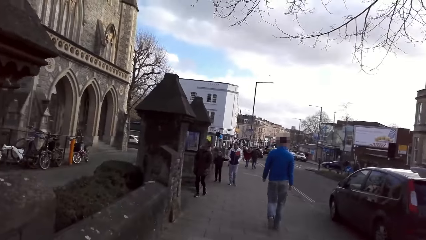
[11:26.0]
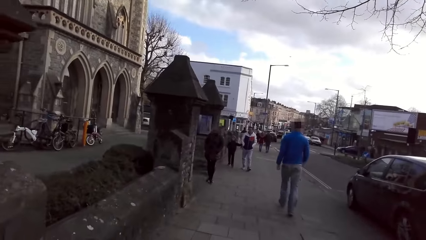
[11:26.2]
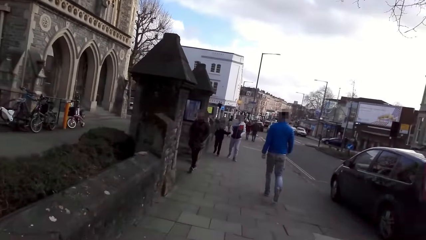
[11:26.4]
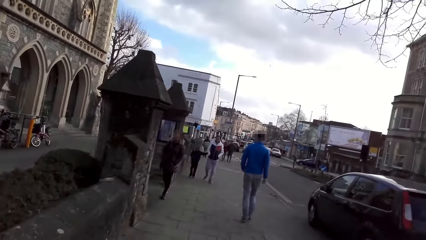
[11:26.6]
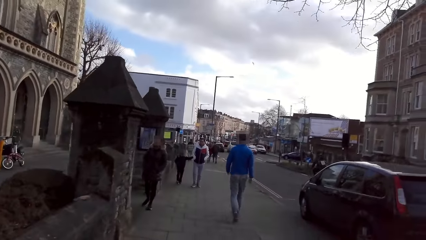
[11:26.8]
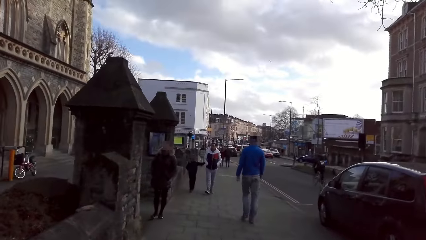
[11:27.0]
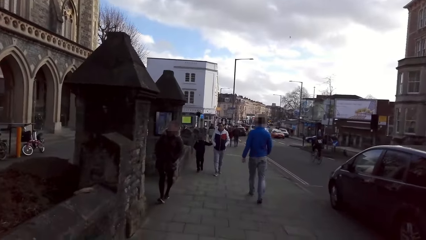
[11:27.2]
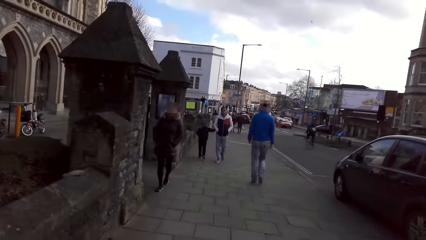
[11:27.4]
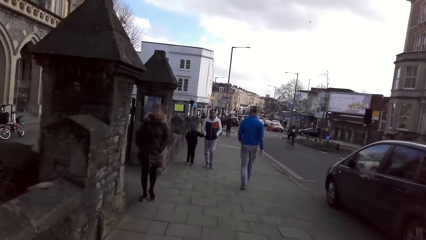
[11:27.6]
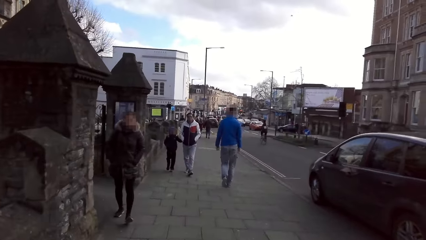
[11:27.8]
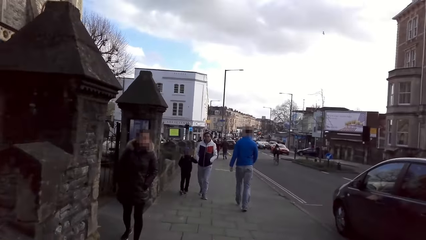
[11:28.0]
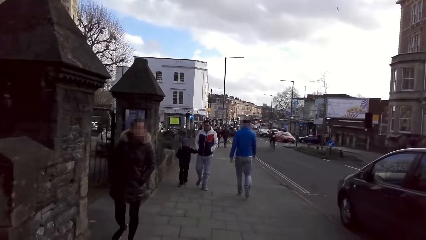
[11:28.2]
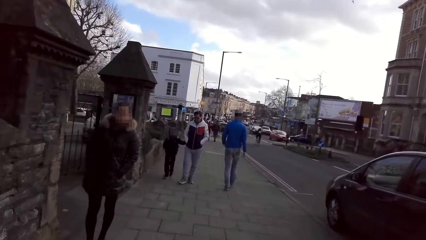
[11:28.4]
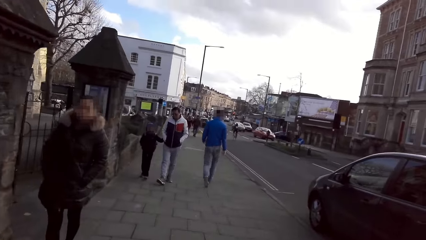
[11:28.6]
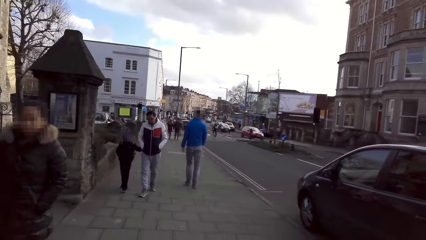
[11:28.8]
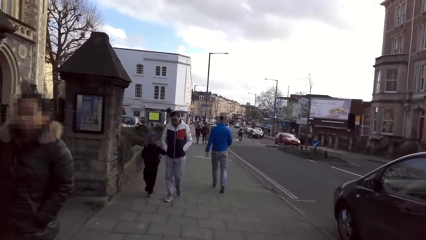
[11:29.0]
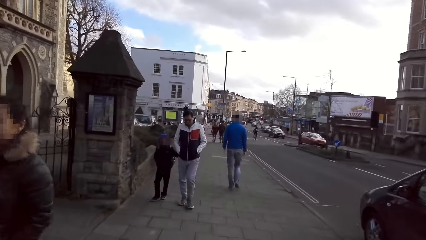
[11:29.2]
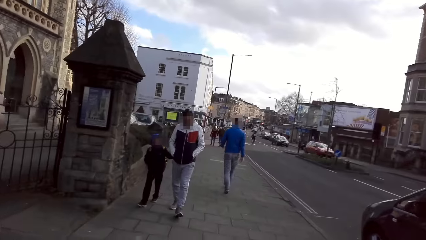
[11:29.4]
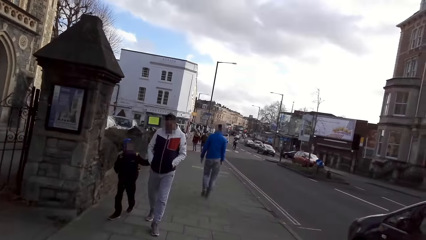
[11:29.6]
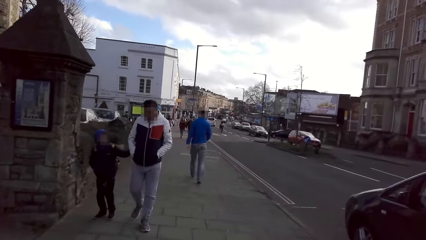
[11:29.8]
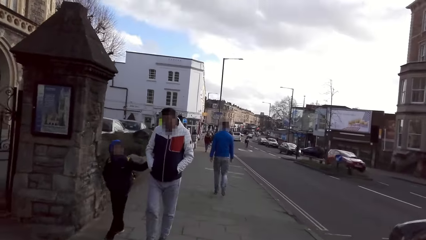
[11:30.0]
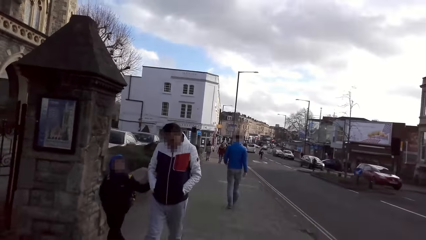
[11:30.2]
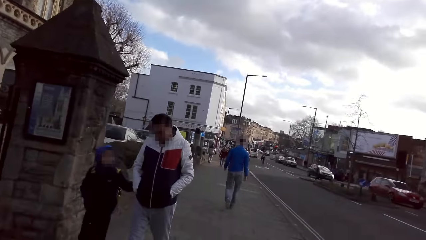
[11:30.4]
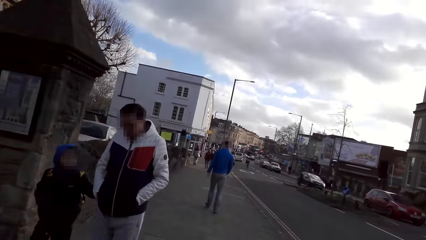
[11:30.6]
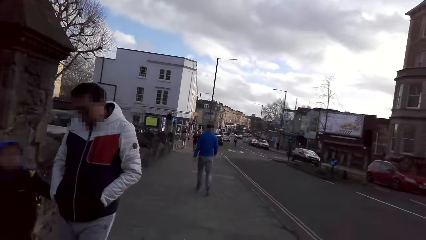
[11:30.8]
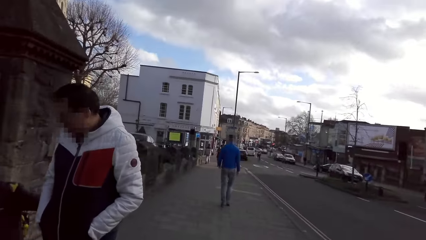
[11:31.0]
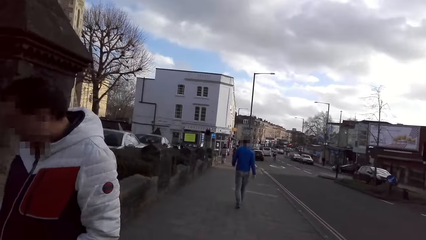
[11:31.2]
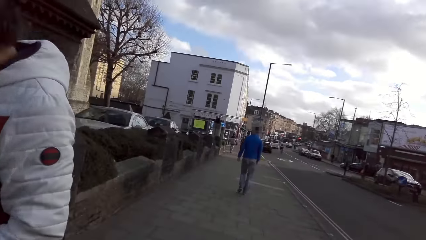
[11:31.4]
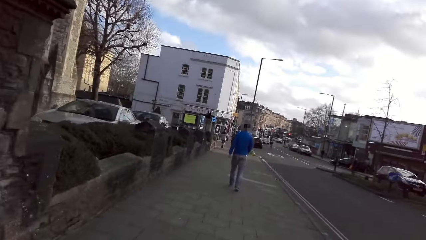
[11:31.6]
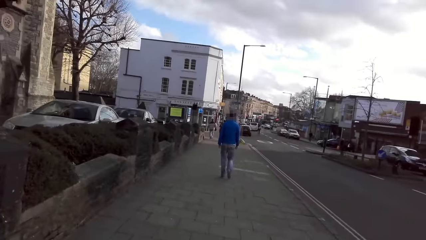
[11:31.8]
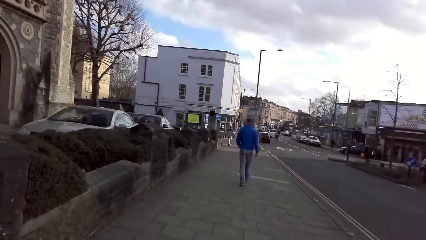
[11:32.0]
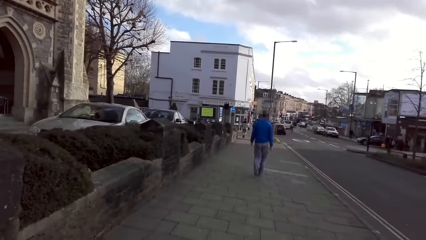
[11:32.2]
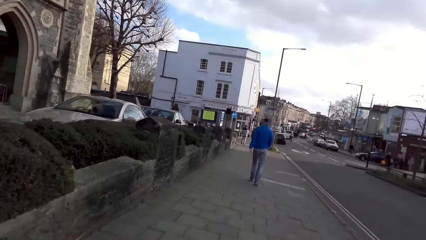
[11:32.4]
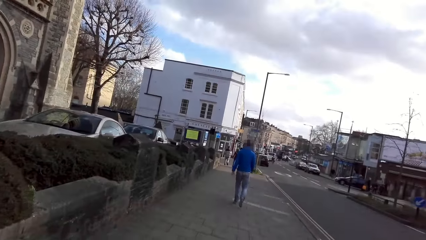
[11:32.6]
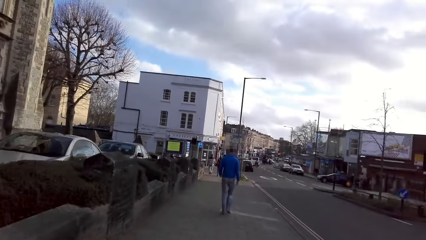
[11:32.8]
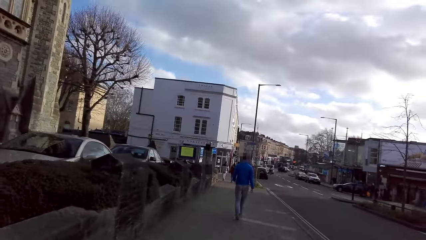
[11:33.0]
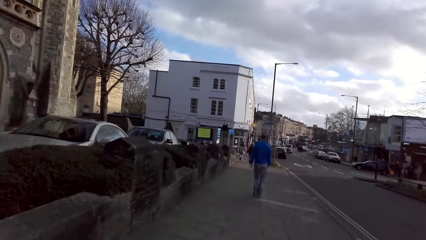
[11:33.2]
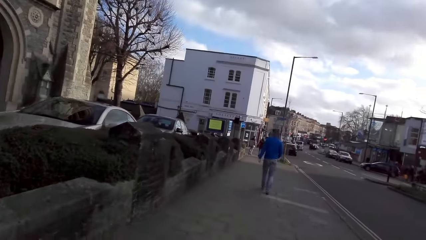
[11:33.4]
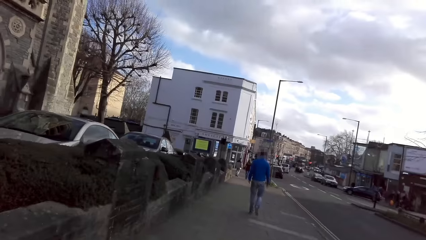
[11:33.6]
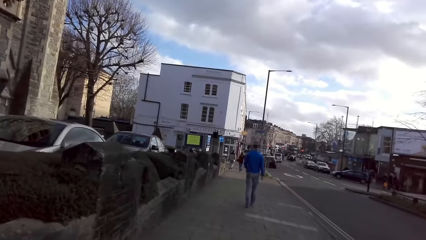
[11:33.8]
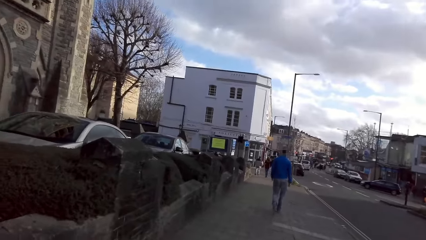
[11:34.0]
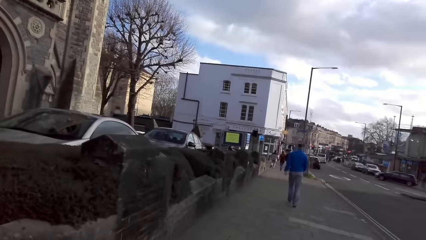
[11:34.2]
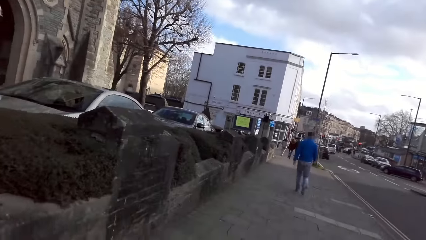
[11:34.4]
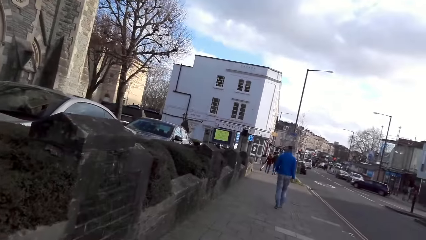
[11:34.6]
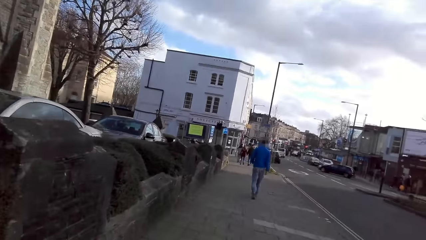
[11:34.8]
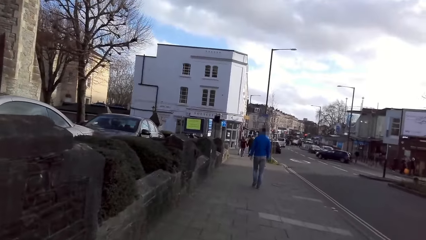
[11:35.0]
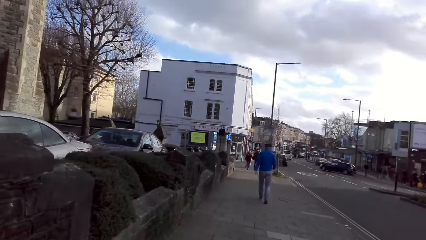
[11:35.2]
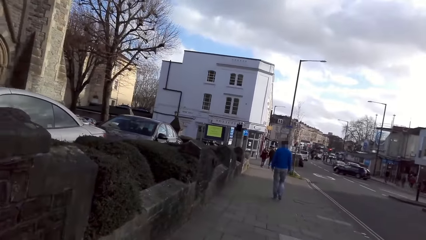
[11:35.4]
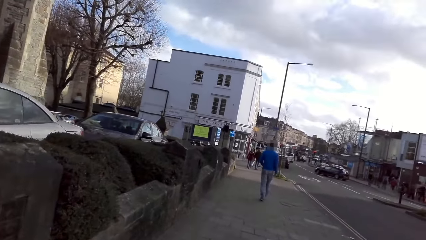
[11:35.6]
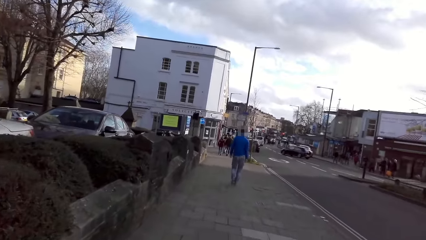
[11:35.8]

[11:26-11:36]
A woman walks past the camera wearer. The camera wearer walks past a man and a boy.

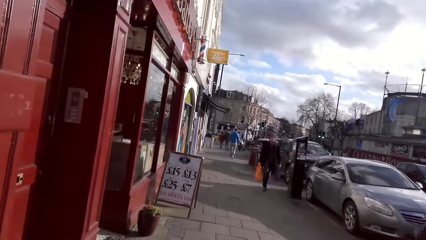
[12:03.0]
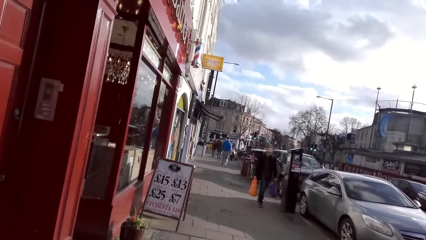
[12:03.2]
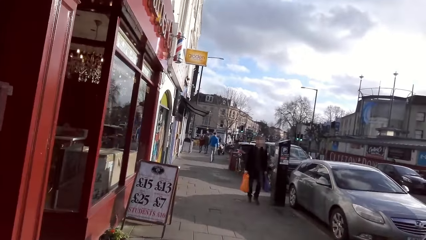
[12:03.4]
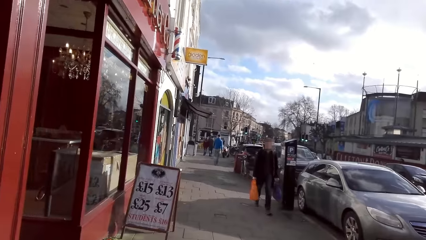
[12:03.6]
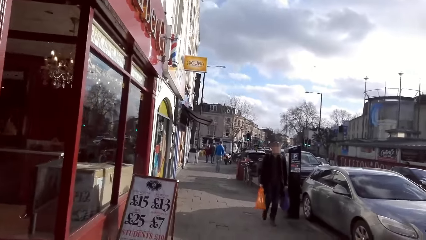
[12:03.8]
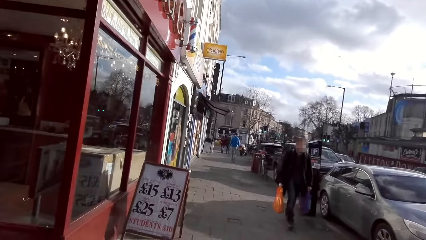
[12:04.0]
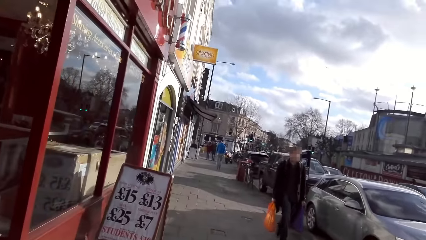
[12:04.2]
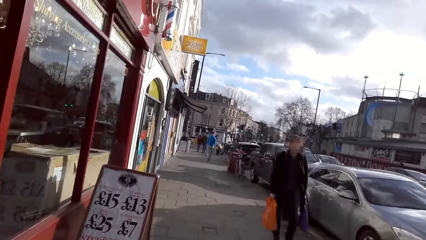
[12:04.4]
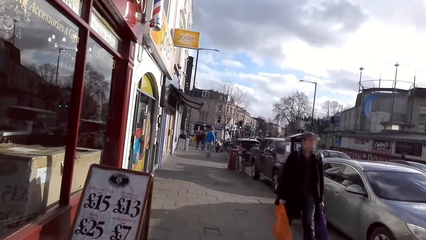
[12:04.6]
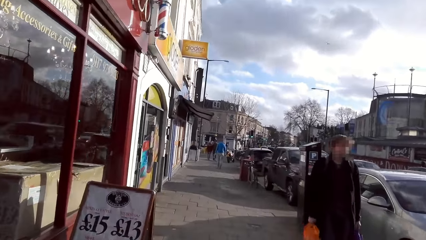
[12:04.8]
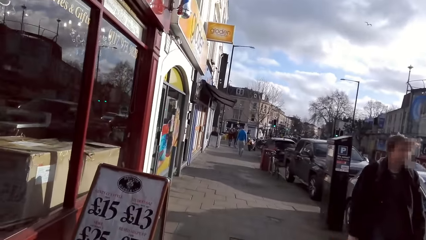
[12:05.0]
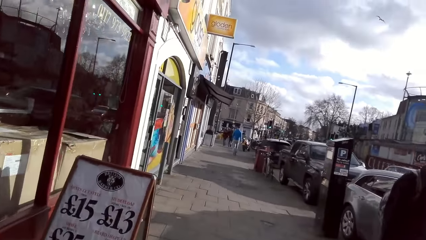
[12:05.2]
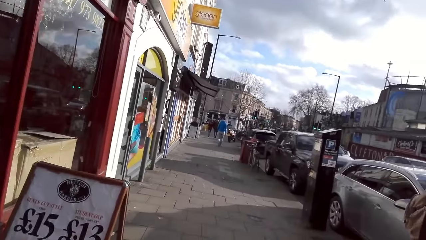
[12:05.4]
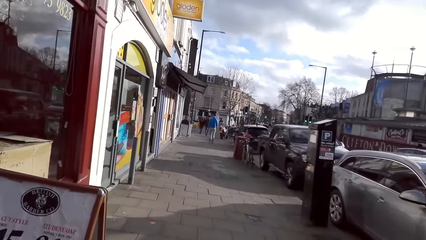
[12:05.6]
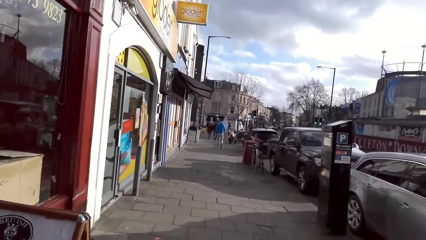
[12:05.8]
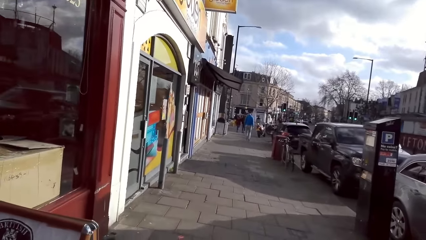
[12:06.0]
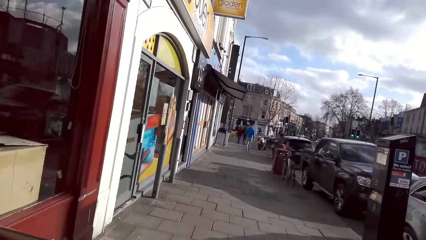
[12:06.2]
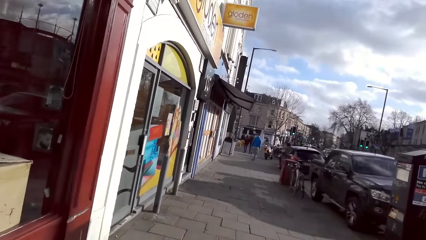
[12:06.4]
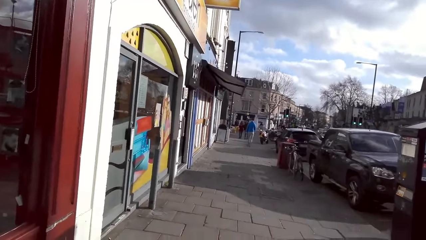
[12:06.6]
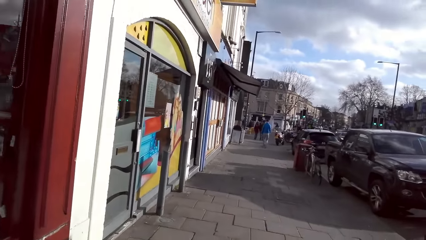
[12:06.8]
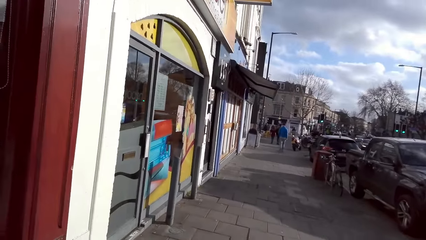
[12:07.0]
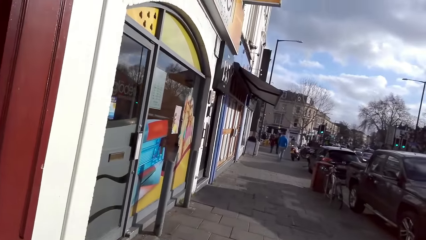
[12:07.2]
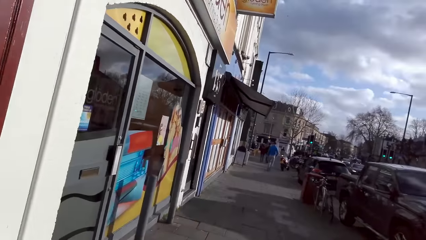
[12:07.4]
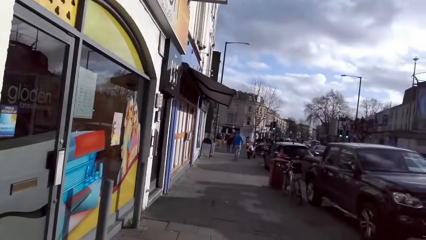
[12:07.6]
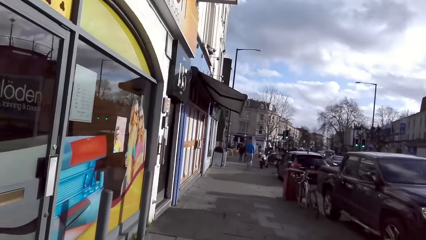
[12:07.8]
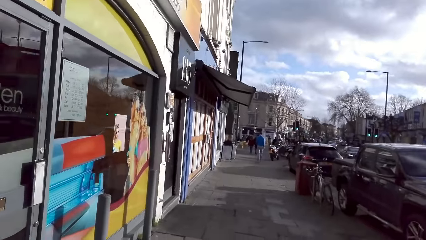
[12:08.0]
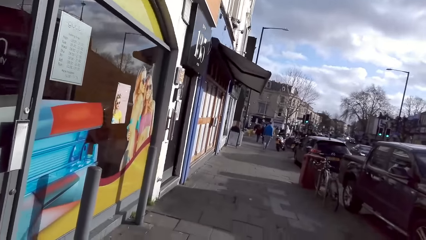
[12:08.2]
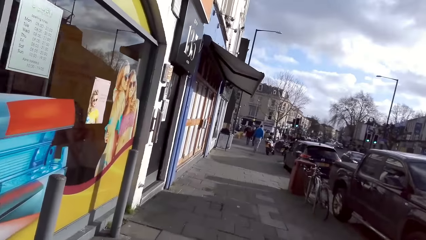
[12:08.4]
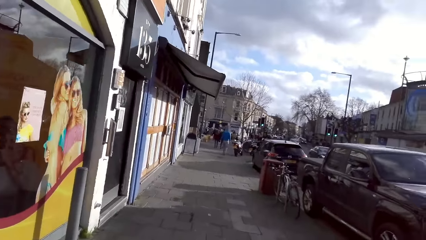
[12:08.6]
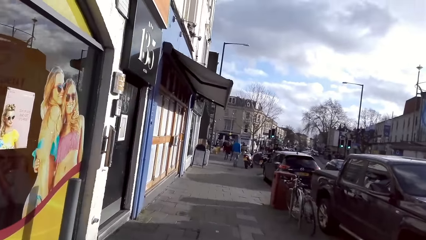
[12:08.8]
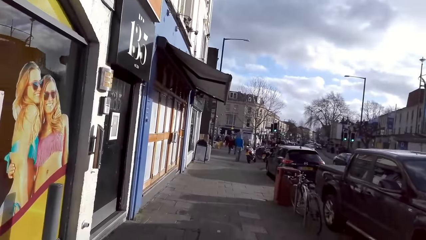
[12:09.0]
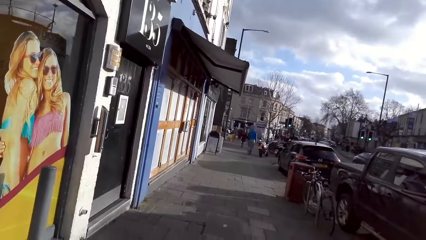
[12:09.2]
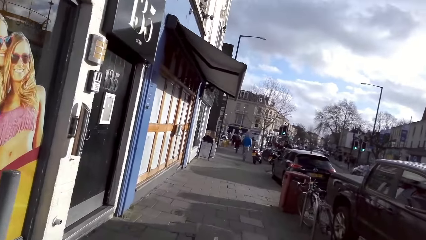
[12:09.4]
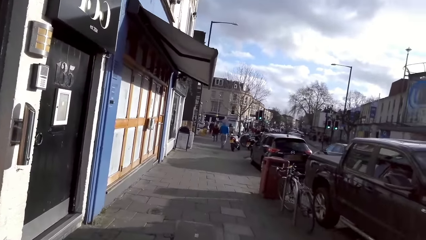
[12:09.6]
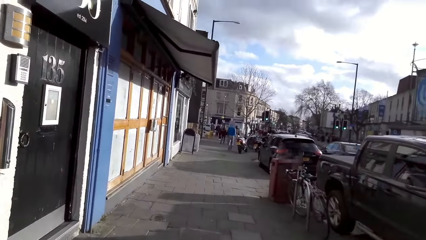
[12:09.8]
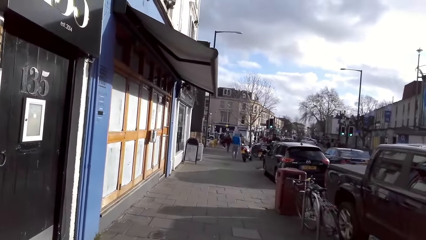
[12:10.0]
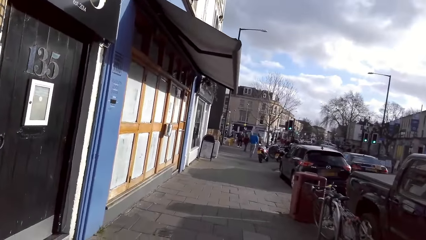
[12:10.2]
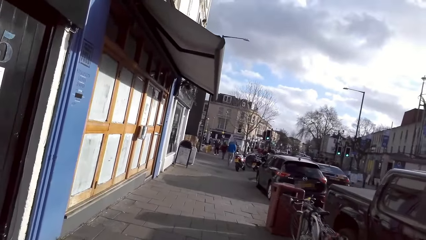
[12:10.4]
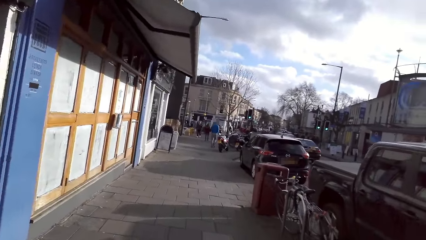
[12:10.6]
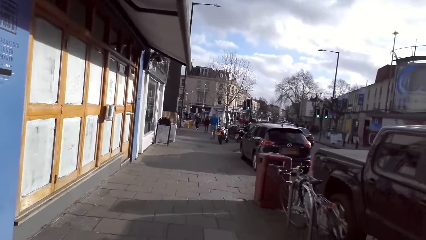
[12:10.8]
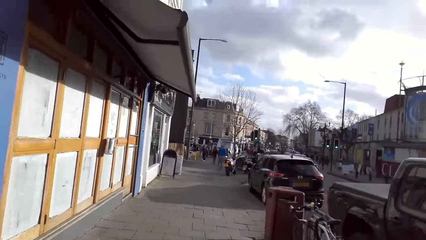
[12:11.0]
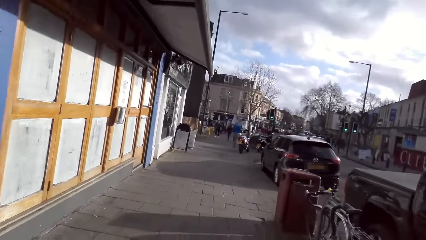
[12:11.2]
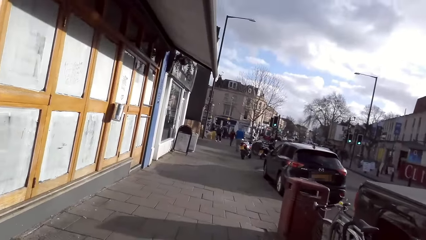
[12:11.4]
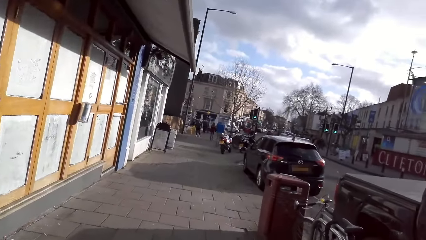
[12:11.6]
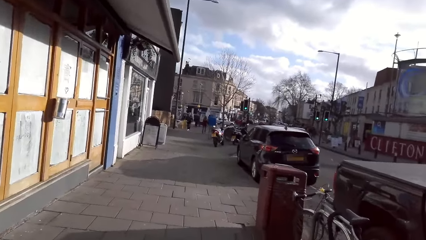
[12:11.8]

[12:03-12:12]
A woman walks past the camera wearer.
